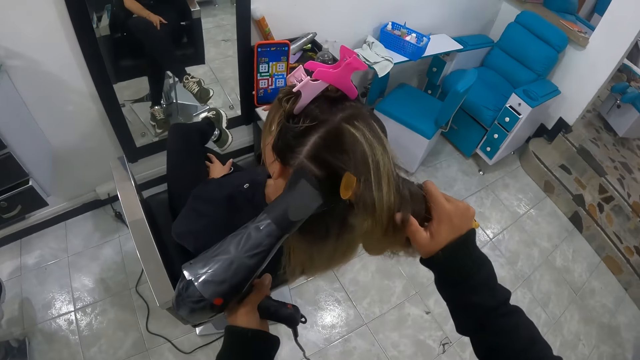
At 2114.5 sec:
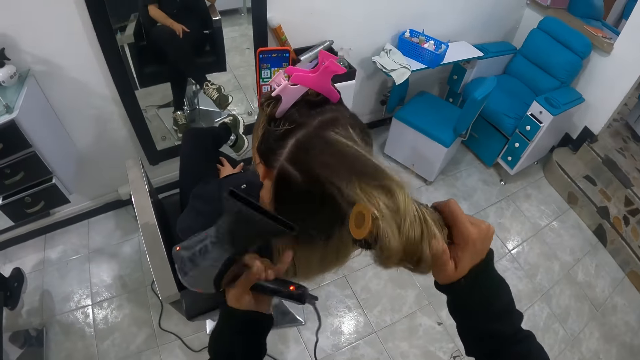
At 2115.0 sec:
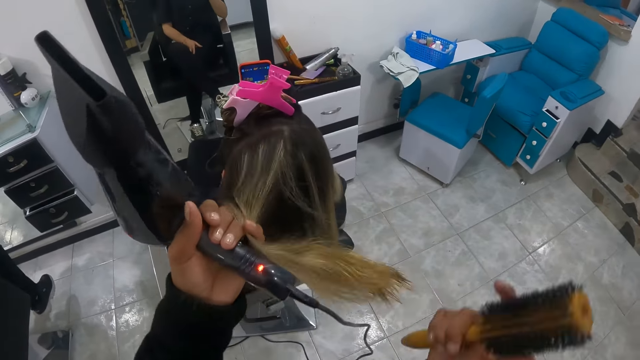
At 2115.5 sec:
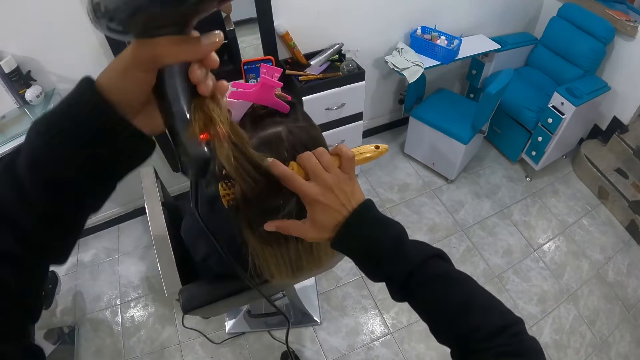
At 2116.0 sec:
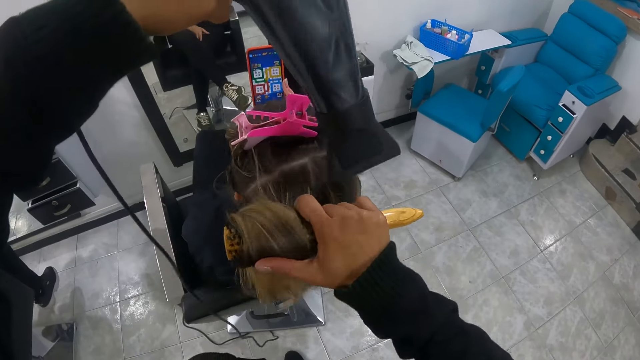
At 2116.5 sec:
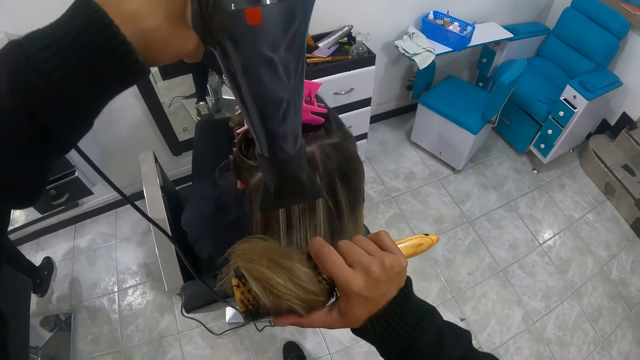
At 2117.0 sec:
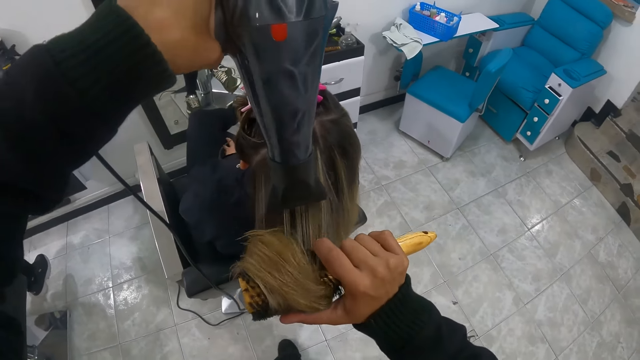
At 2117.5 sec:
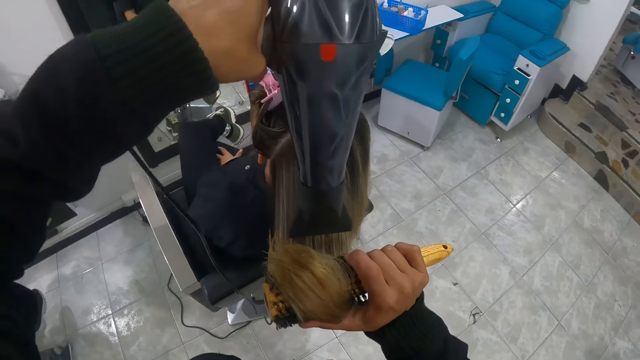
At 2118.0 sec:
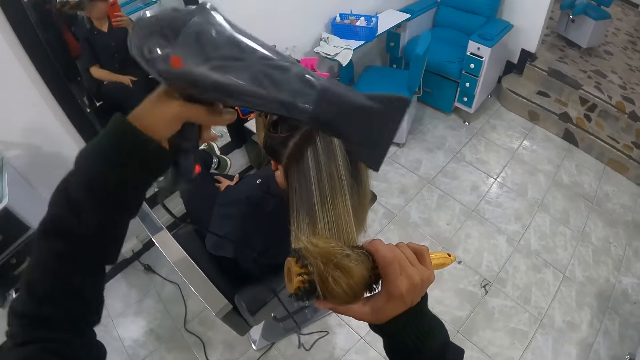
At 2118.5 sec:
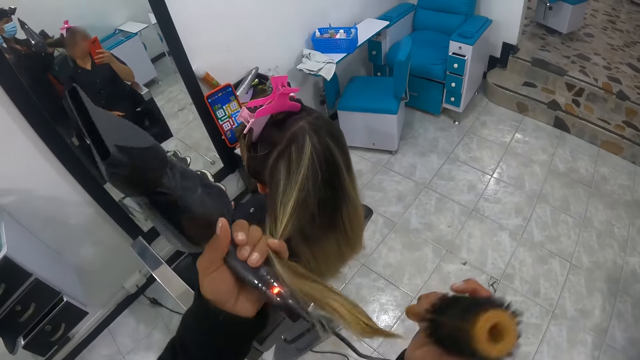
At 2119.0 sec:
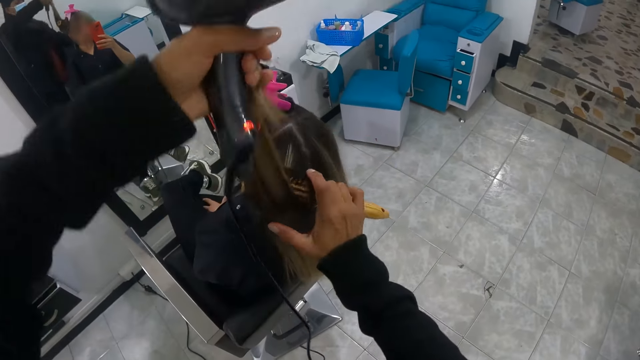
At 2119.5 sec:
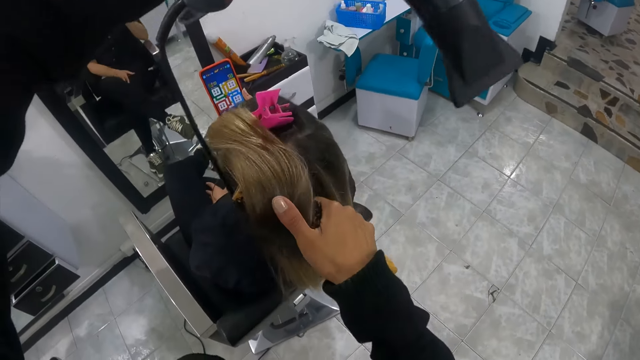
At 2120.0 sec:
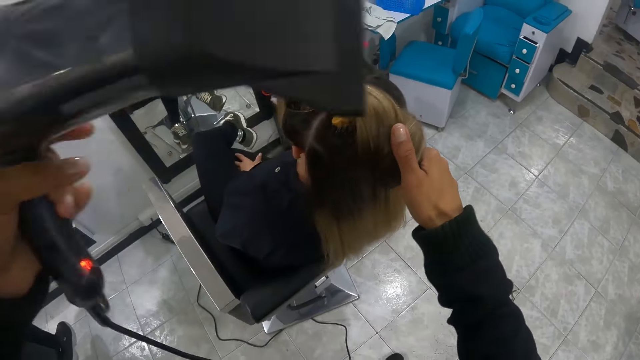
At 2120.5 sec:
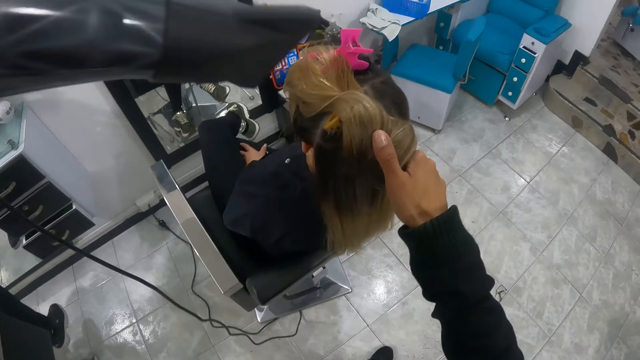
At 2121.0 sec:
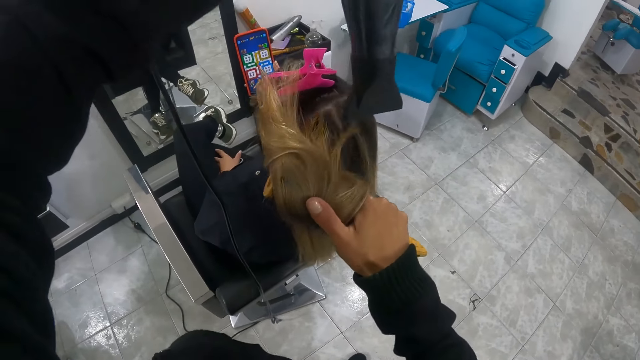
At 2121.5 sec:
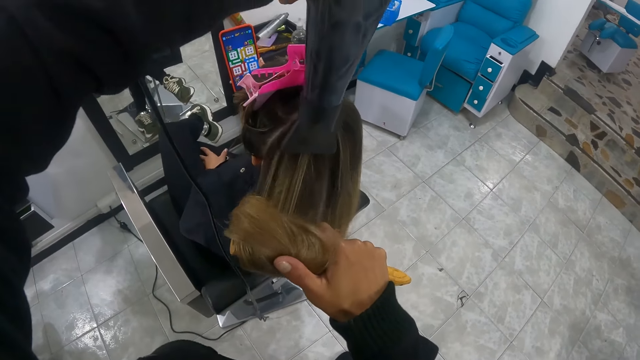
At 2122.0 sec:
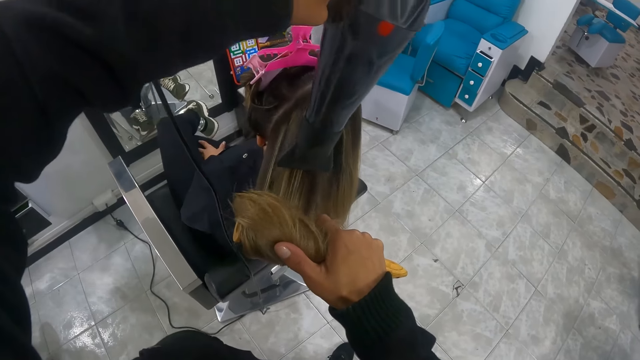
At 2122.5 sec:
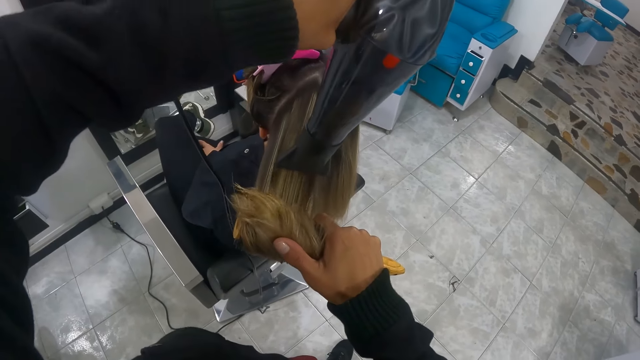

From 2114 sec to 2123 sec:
The camera wearer dries the hair of a woman with the hairdryer in her left hand. She rolls the hair of the woman with her left hand on the brush in her right hand. She touches the hair. She dries the hair of the woman with the hairdryer in her left hand. She rolls the hair of the woman with her left hand on the brush in her right hand. She touches the hair. She dries the hair of the woman with the hairdryer in her left hand.

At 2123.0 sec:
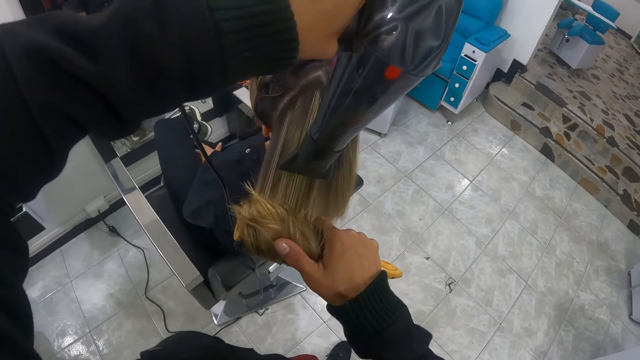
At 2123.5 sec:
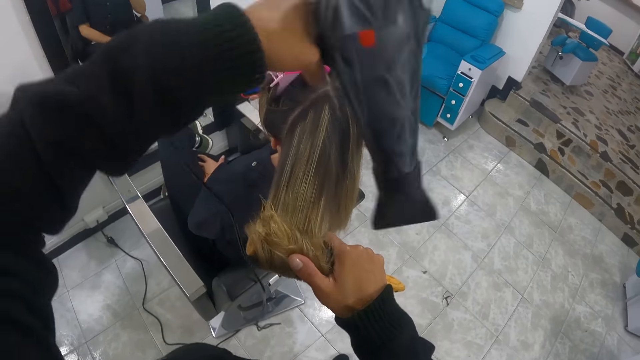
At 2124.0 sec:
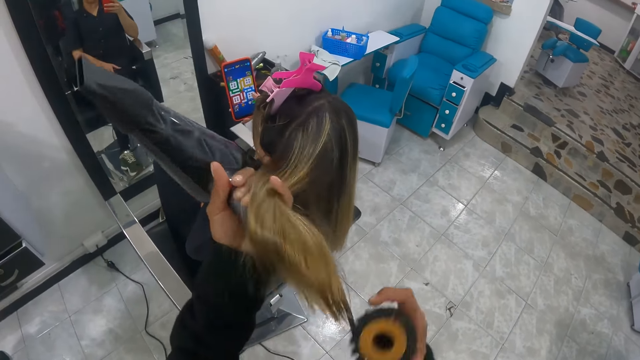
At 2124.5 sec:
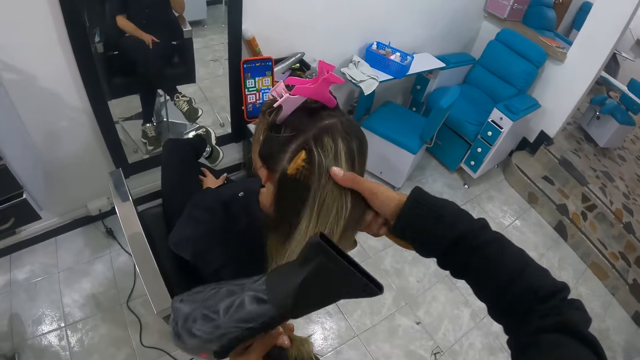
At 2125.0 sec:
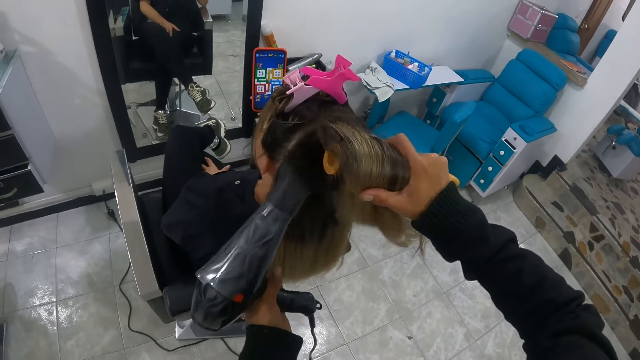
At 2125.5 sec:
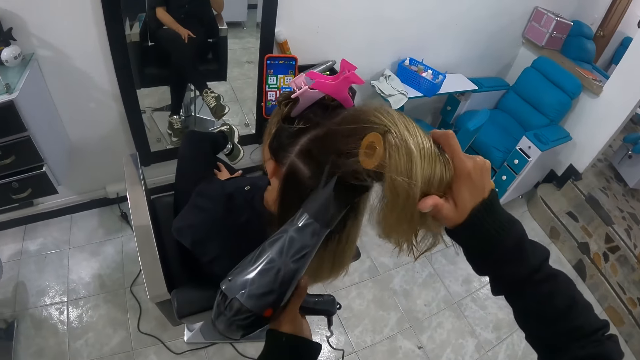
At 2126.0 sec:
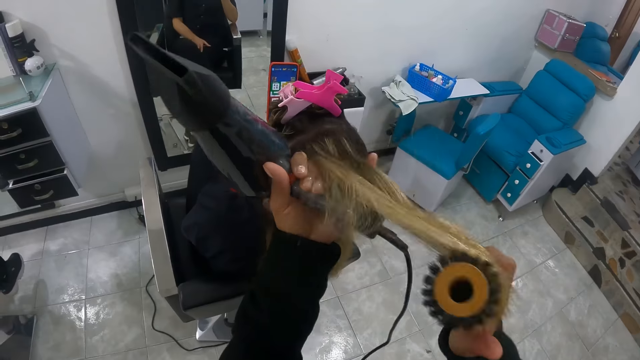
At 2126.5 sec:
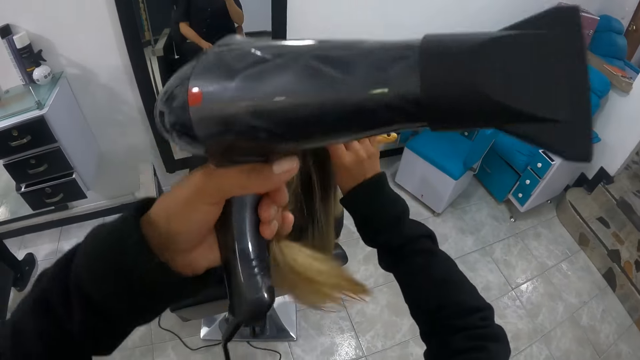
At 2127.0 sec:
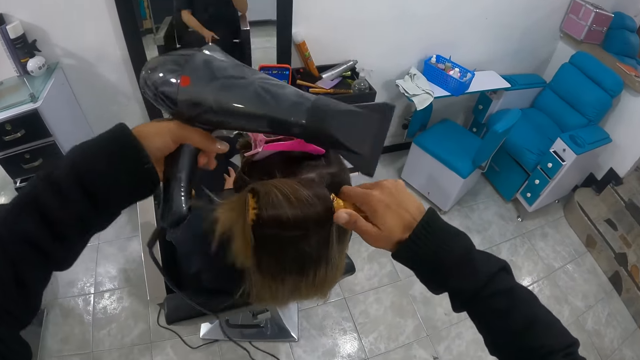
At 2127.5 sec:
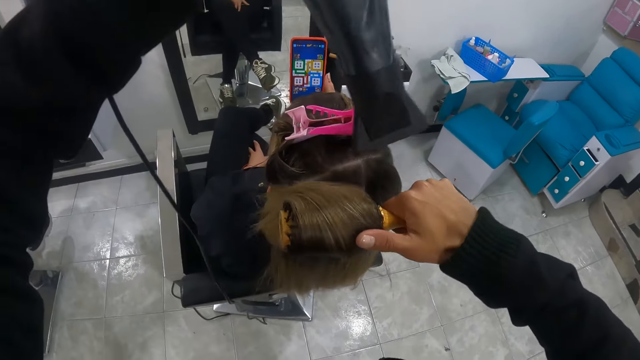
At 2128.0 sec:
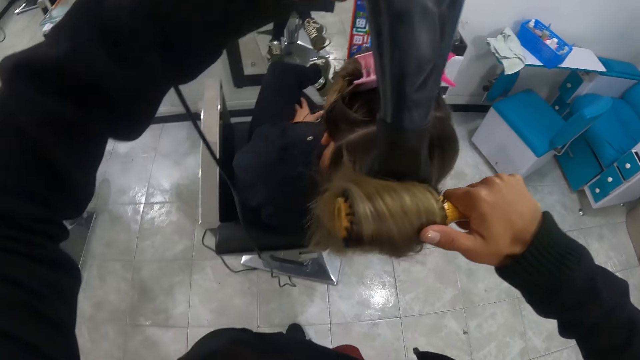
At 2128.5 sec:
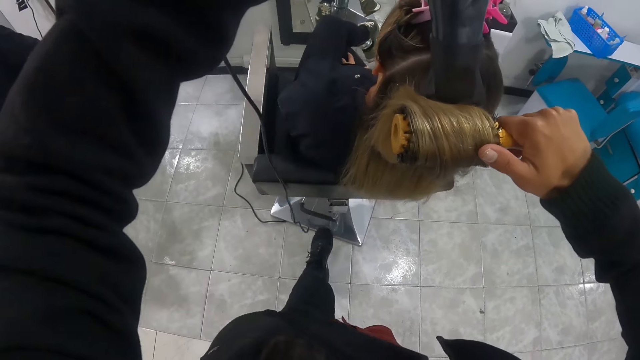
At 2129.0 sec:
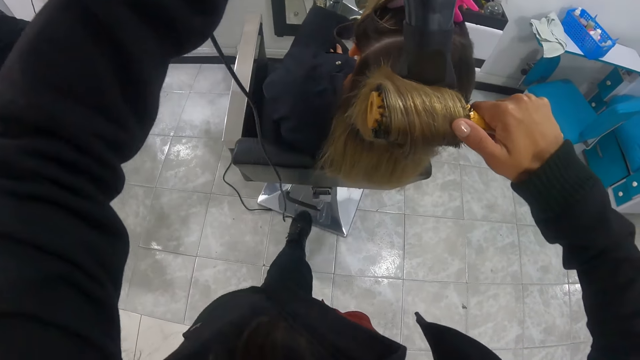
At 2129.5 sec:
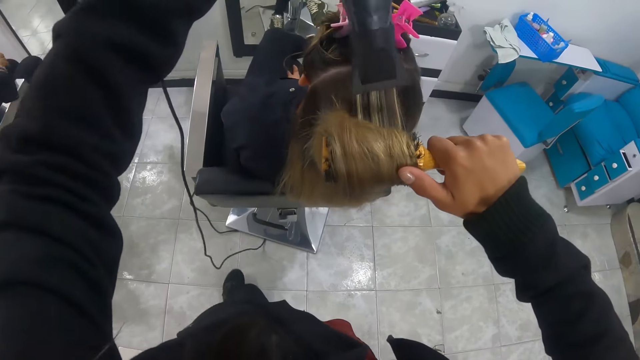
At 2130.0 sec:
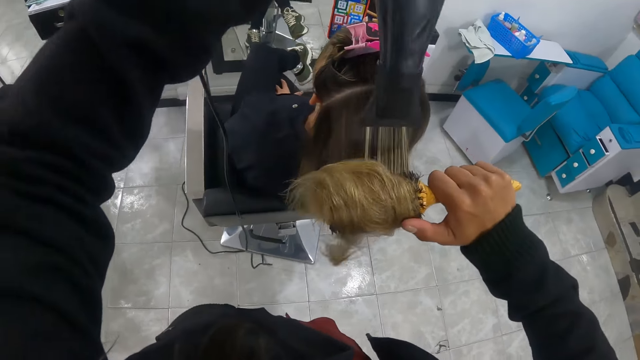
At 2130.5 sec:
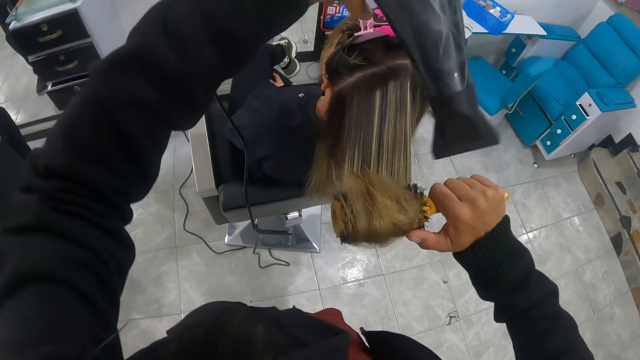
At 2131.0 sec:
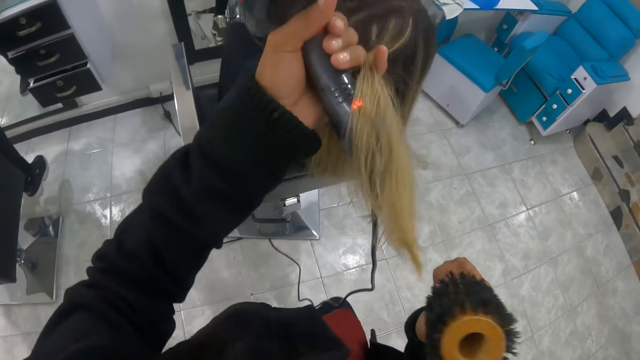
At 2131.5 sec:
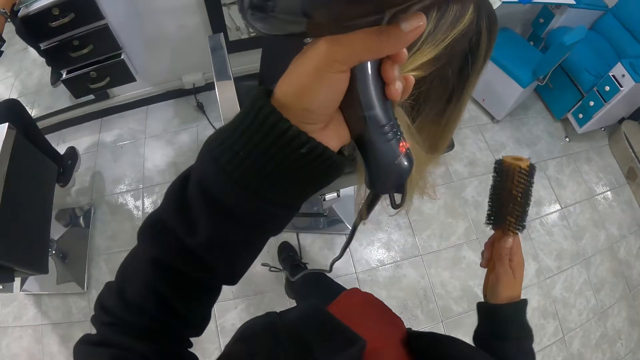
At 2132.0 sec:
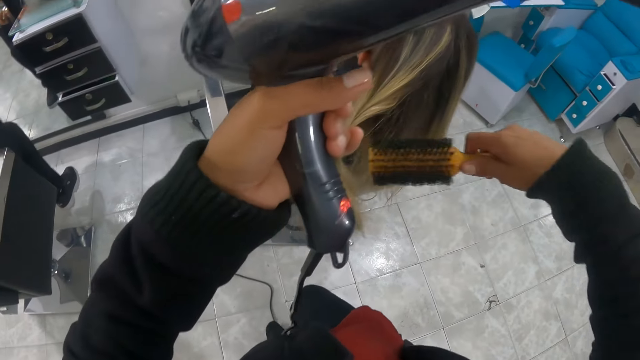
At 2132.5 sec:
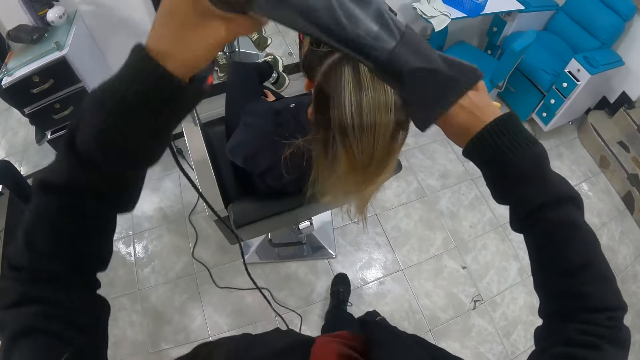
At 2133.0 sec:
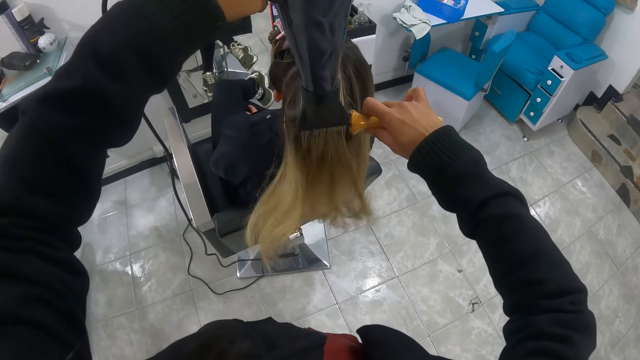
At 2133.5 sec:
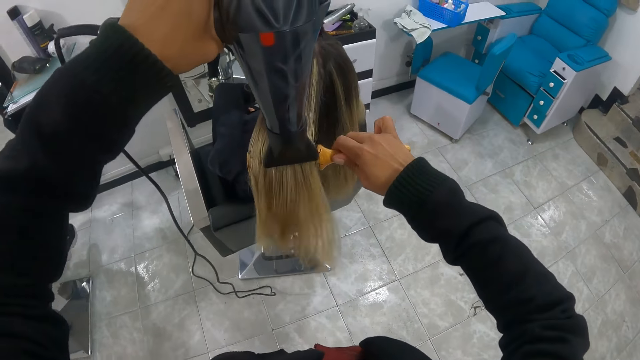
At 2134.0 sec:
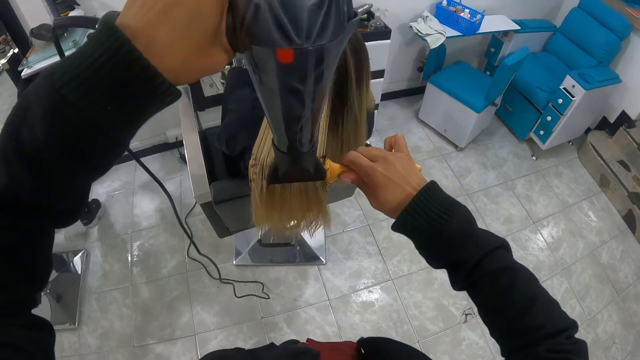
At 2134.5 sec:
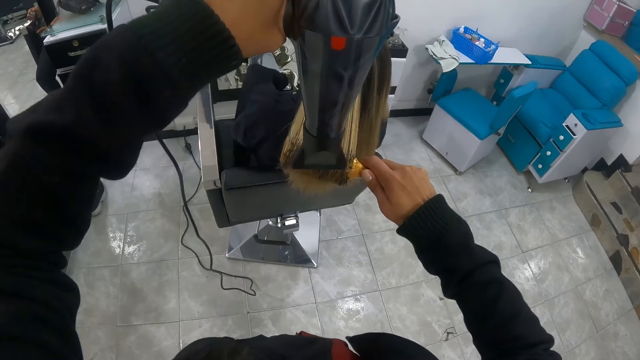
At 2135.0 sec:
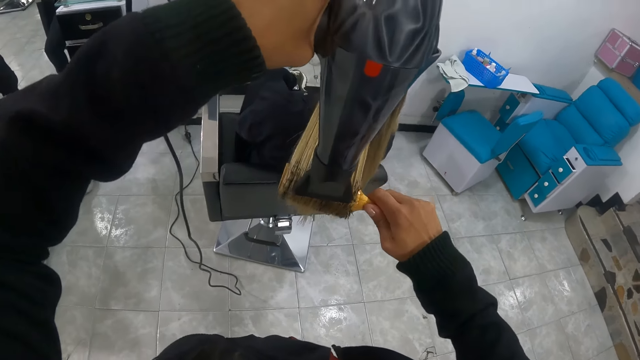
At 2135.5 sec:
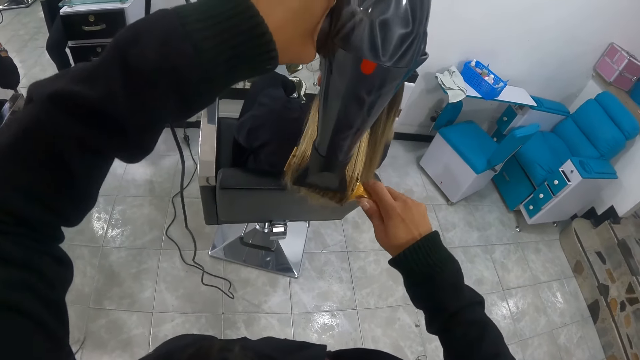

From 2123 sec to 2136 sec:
The camera wearer rolls the hair of a woman with her left hand on the brush in her right hand. She touches the hair. She dries the hair of the woman with the hairdryer in her left hand. She rolls the hair of the woman with her left hand on the brush in her right hand. She holds the hair. She dries the hair of the woman with the hairdryer in her left hand. She rolls the hair of the woman with her left hand on the brush in her right hand. She touches the hair. She dries the hair of the woman with the hairdryer in her left hand.
